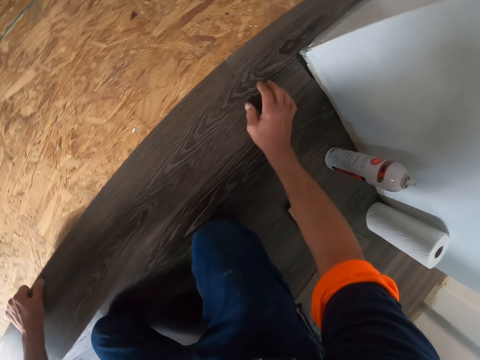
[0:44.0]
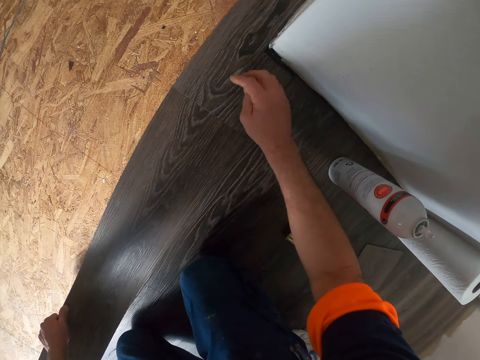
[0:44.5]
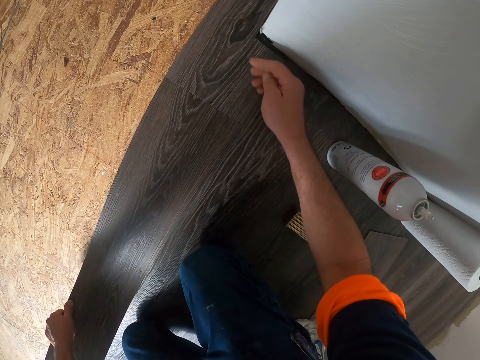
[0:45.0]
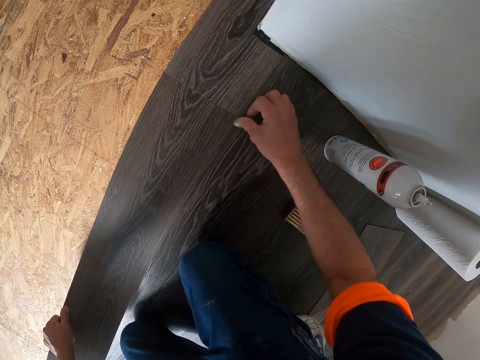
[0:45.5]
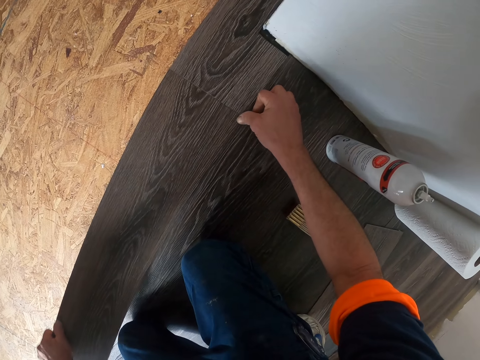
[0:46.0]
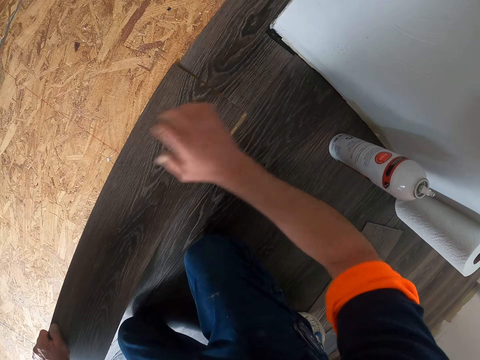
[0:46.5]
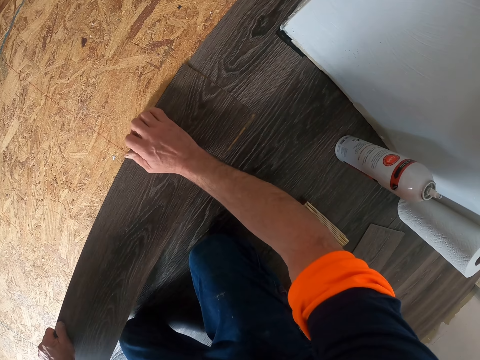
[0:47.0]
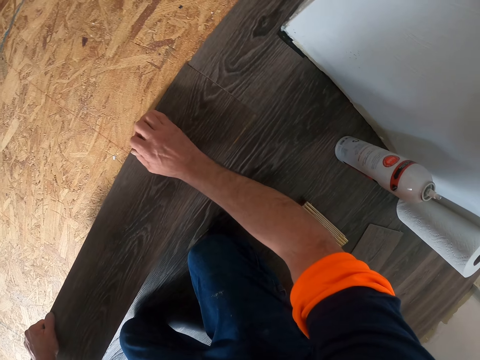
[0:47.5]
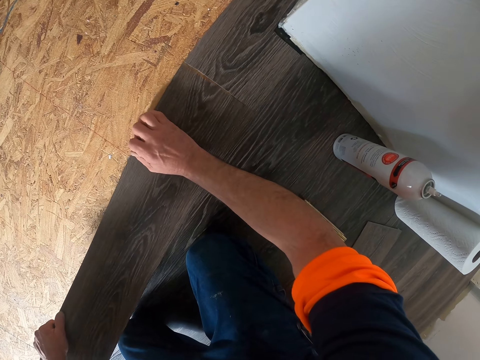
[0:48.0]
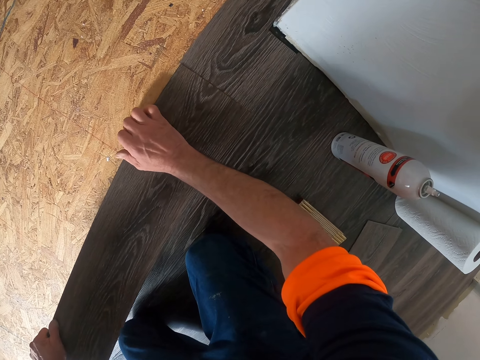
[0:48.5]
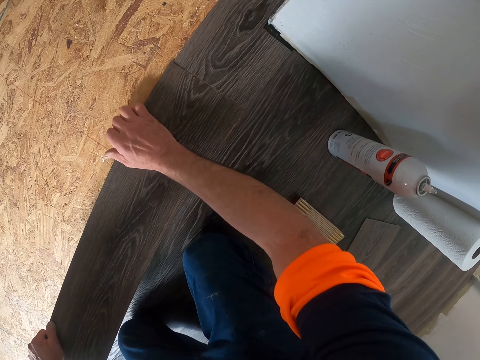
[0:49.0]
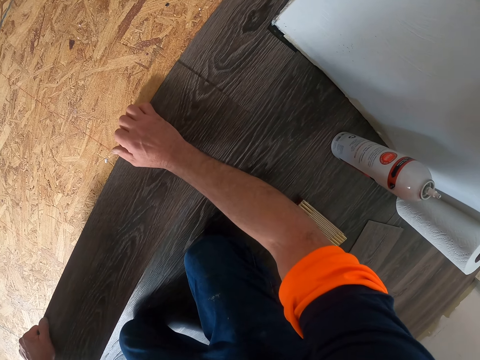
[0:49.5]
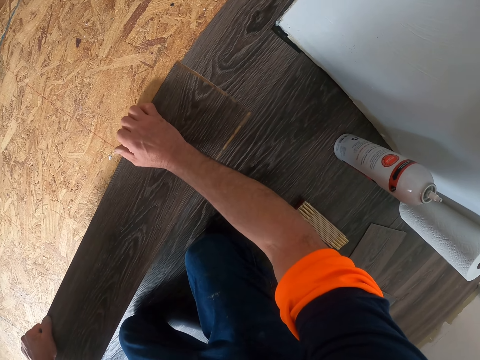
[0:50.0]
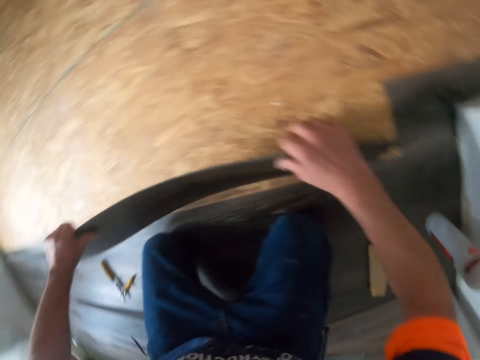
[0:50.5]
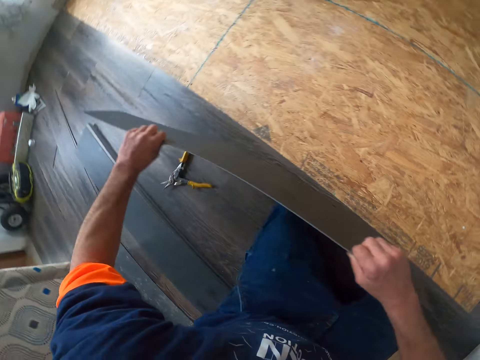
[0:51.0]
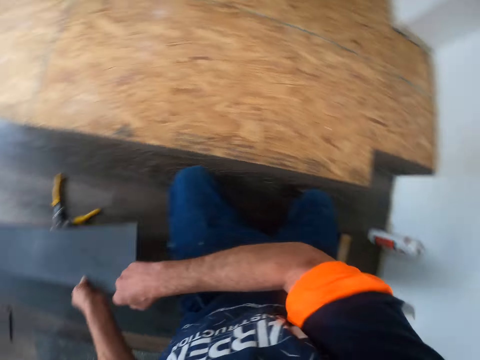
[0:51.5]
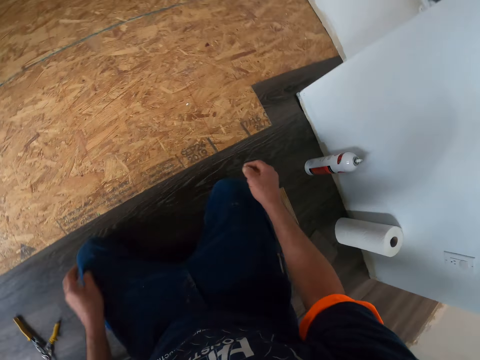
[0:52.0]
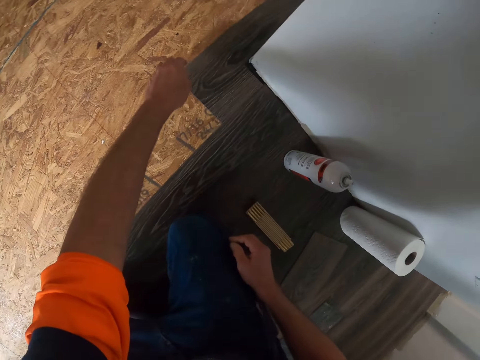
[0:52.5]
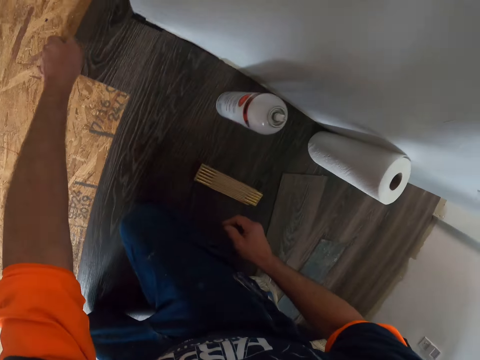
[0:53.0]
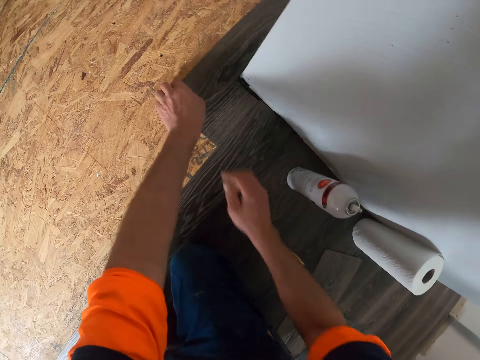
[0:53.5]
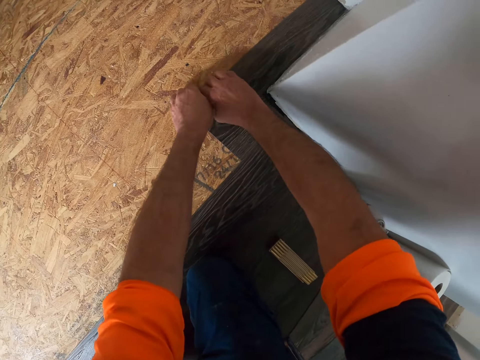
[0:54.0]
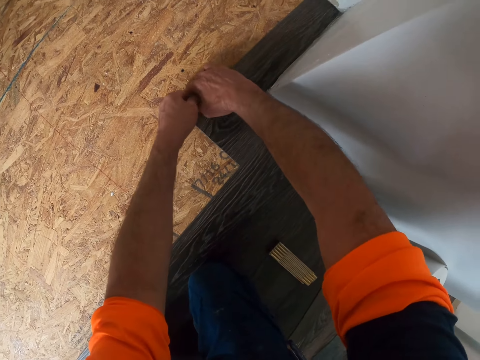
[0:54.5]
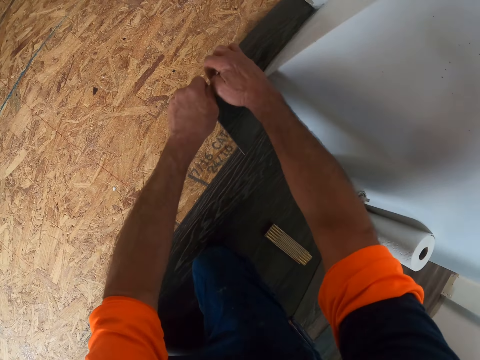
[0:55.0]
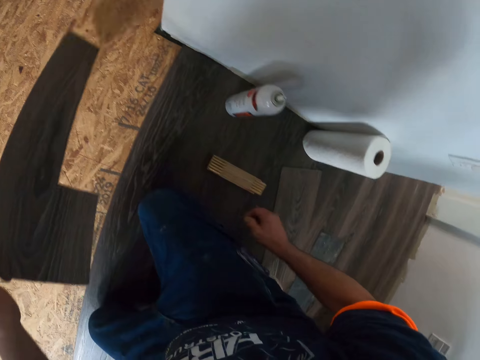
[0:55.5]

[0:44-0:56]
The camera wearer presses the vinyl tile. They fix the vinyl tile. They put the vinyl tile on the floor. They remove the vinyl tile from the floor. They turn the vinyl tile. They put the vinyl tile on the floor. They remove the vinyl tile from the floor.

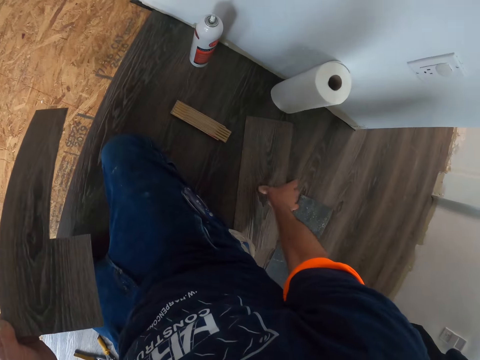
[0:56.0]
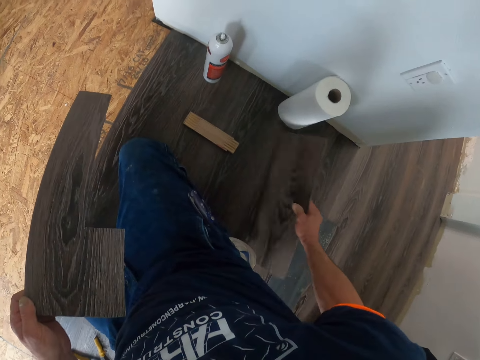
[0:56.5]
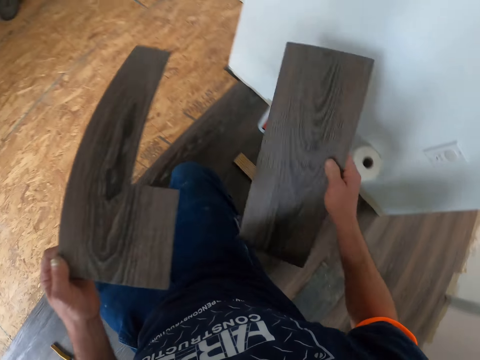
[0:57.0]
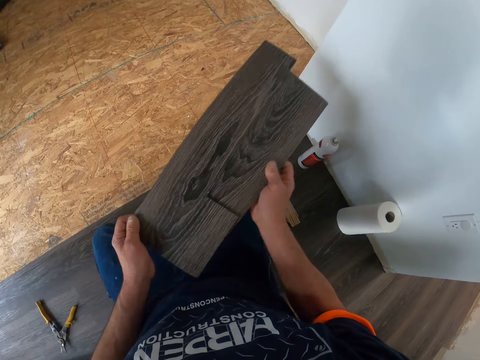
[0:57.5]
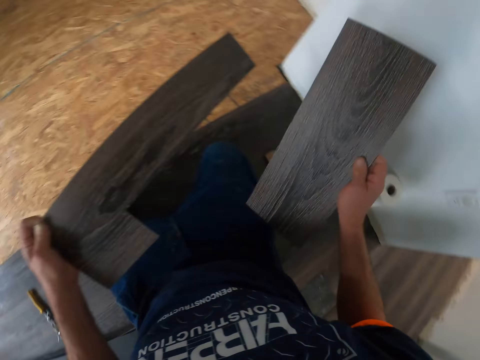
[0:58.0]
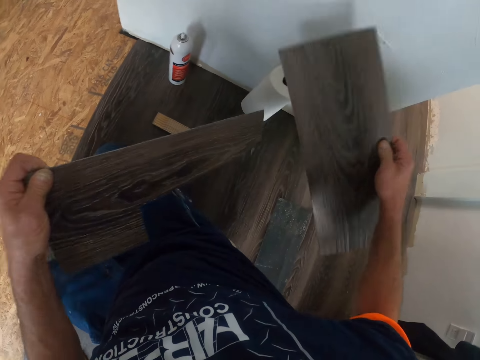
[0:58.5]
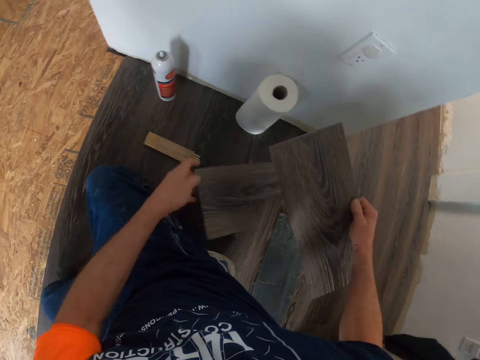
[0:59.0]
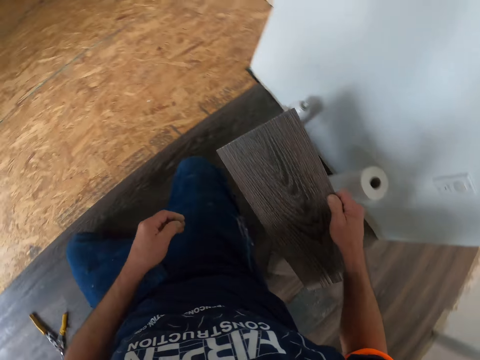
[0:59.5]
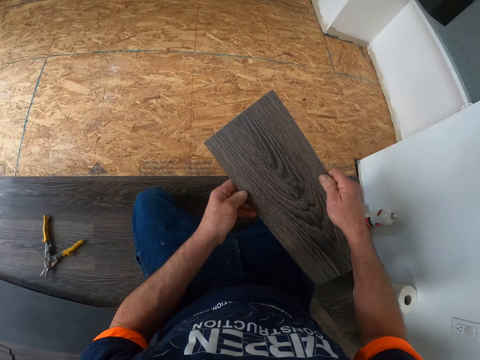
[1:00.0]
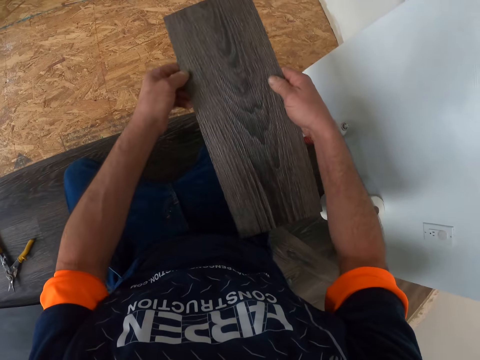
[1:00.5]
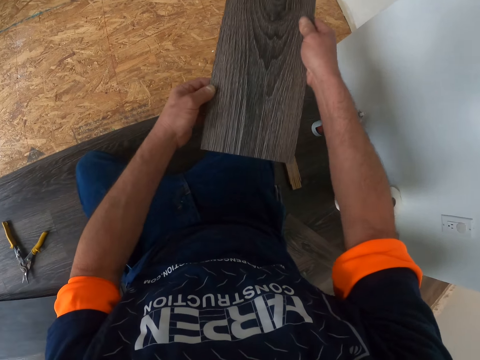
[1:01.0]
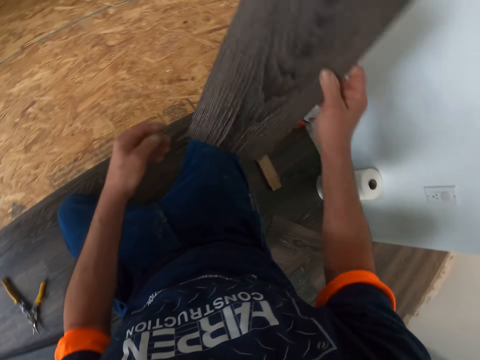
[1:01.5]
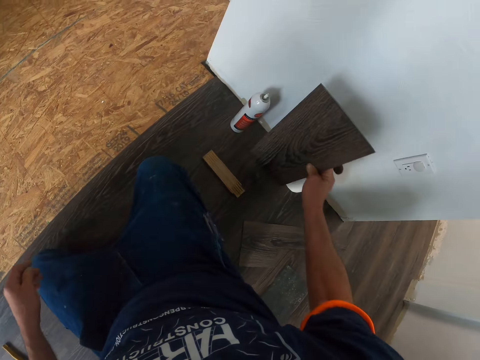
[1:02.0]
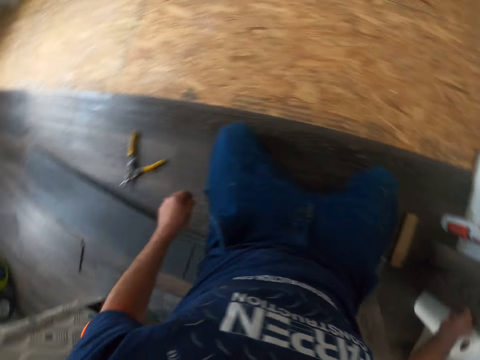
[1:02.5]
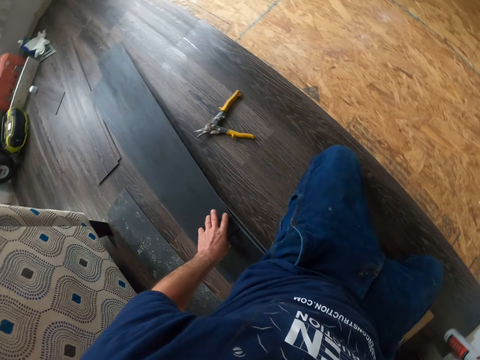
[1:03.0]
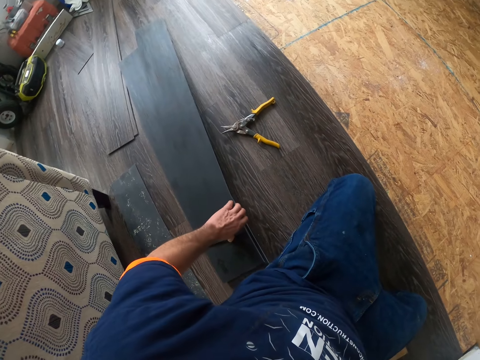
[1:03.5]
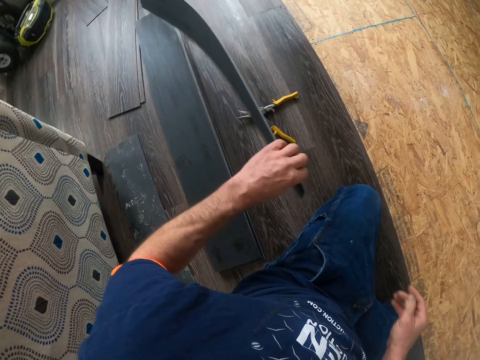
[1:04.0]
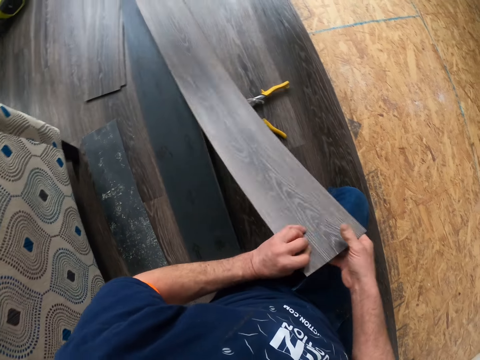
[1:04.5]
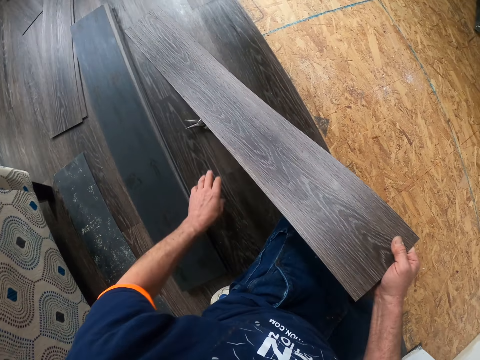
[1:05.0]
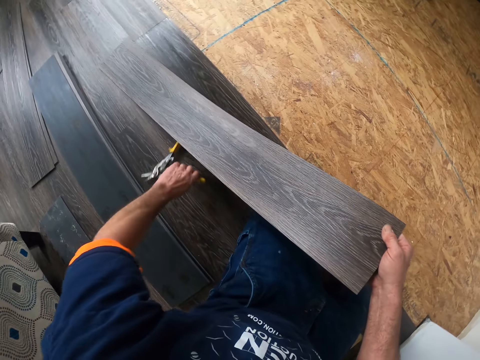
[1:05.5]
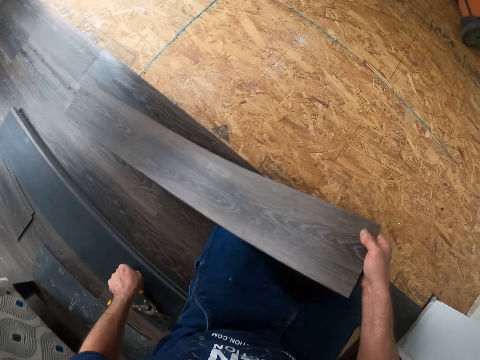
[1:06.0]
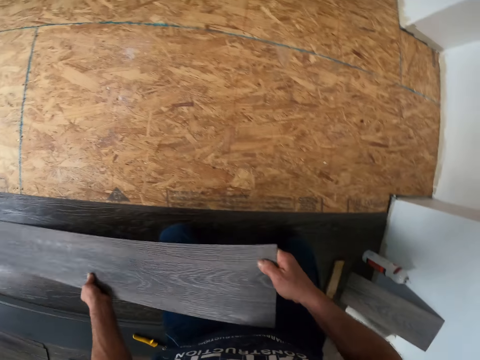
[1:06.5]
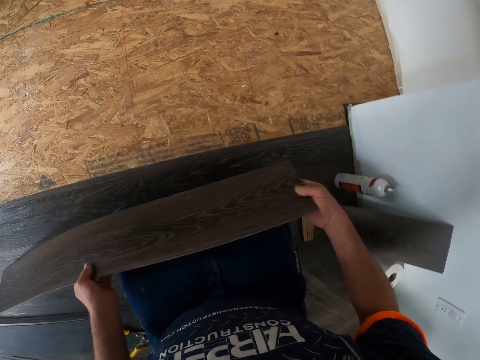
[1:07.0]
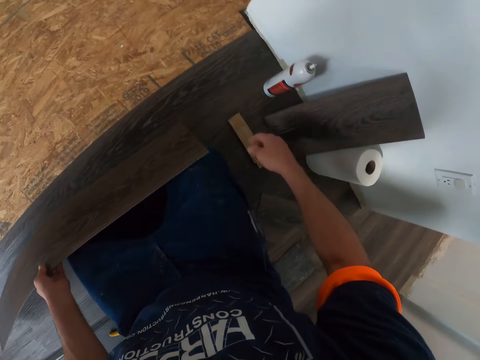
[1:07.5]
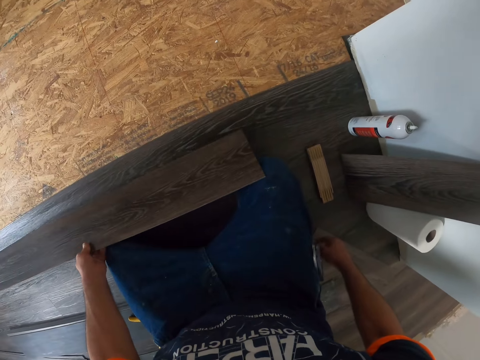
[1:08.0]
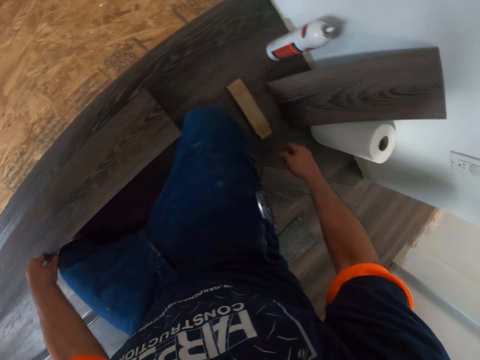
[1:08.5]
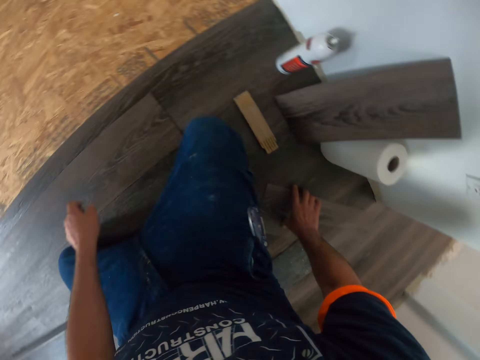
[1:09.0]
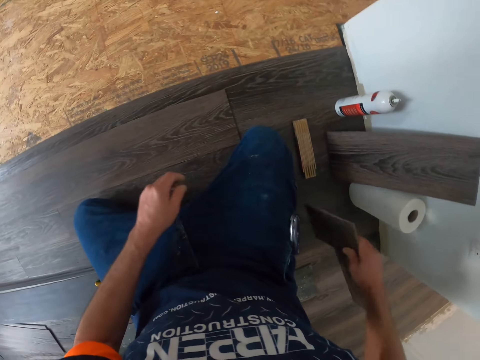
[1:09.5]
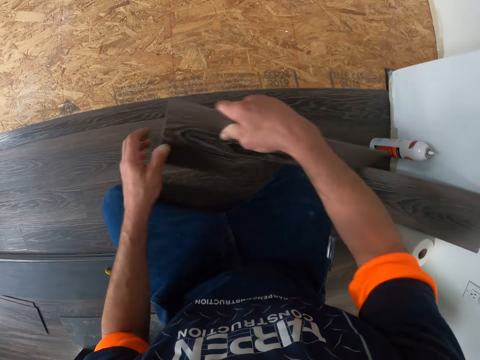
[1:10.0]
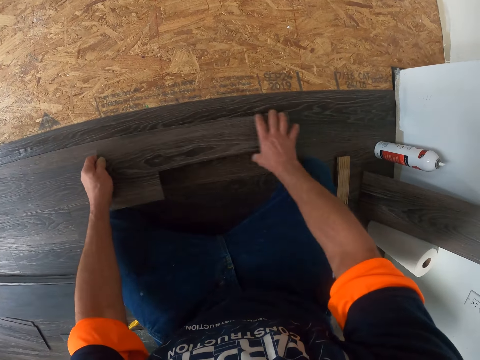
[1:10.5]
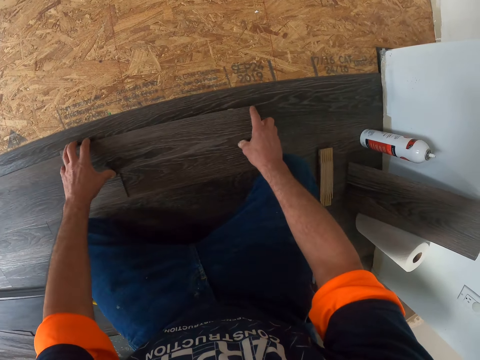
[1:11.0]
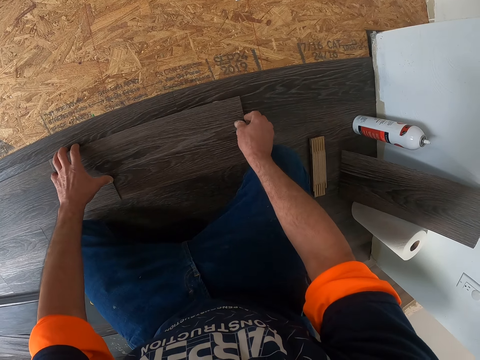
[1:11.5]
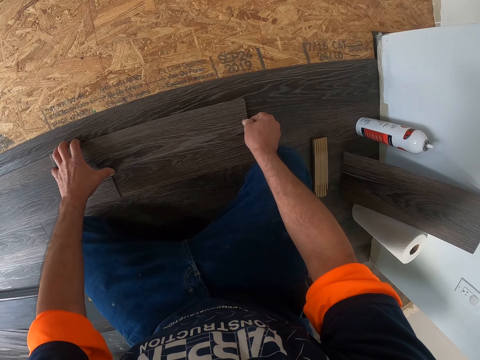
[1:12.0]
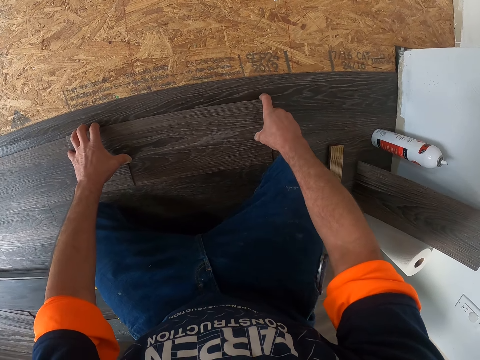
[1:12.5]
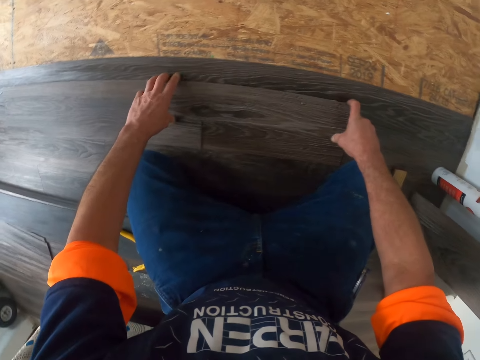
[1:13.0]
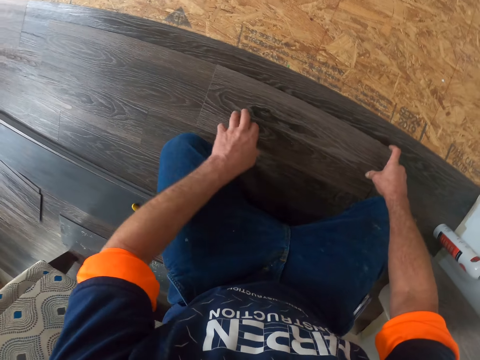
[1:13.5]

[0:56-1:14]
The camera wearer holds the vinyl tile. They take the vinyl tile from the floor. They hold the vinyl tile. They put the plywood together. They put the cut vinyl tile on the floor. They hold the vinyl tile. They turn the vinyl tile. They put the vinyl tile on the wall. They take the vinyl tile from the floor. They turn the vinyl tile. They take the cutter scissors. They hold the vinyl tile. They put the vinyl tile down on the floor. They take the vinyl tile and put the cut plywood on top of the other plywood on the floor.
